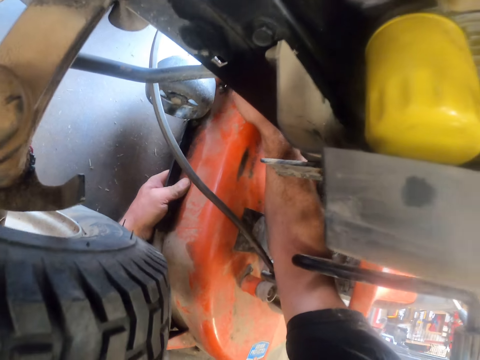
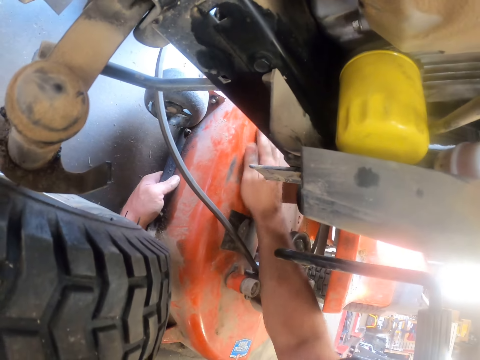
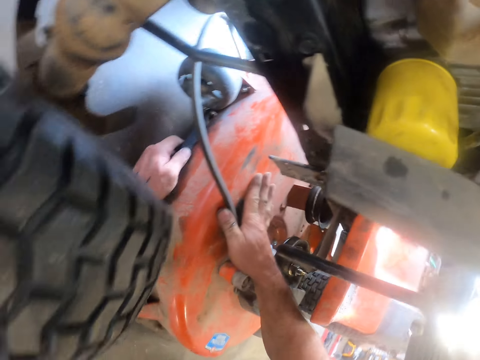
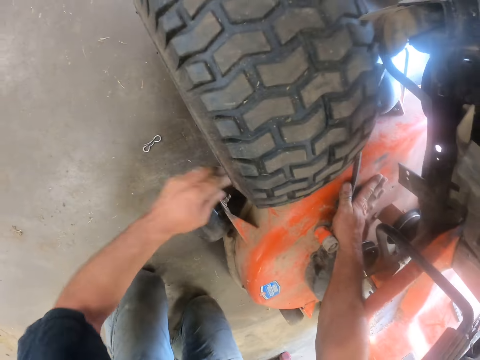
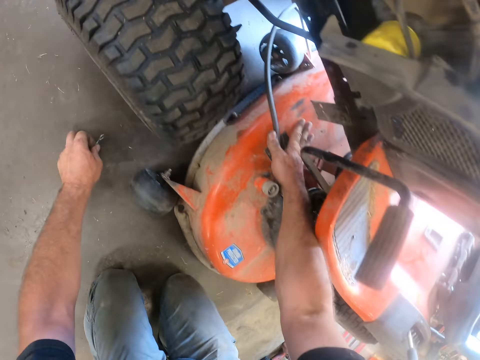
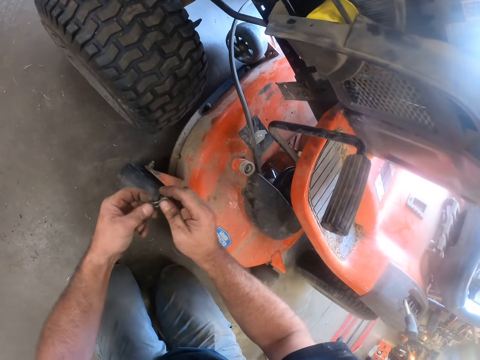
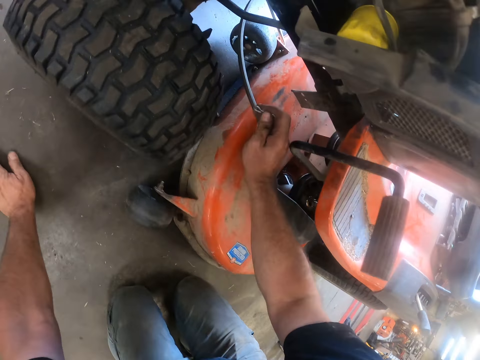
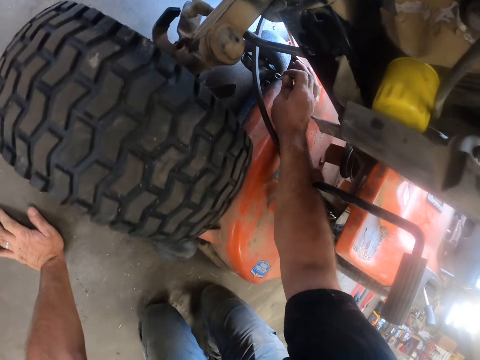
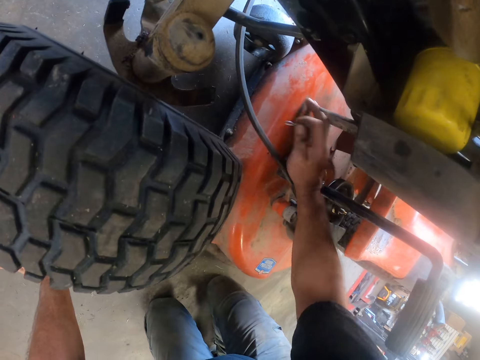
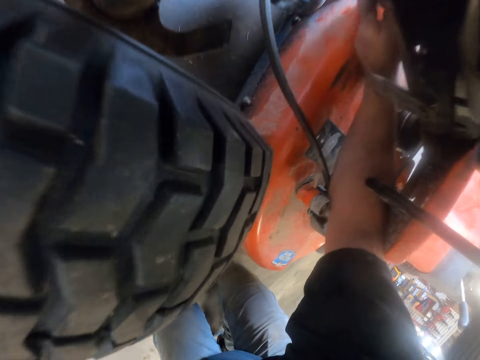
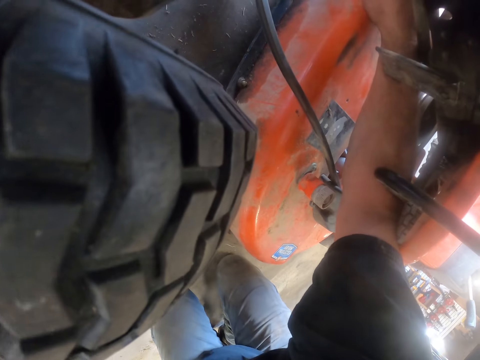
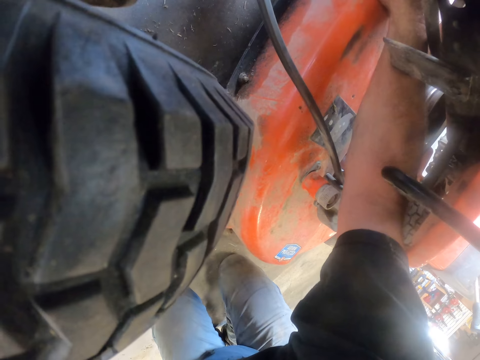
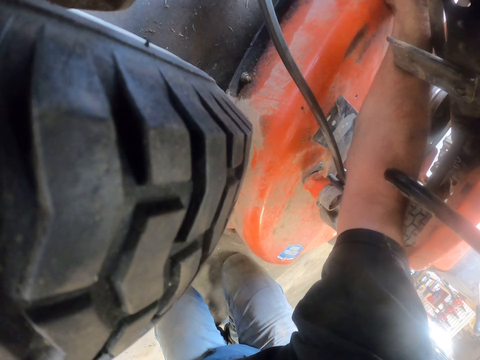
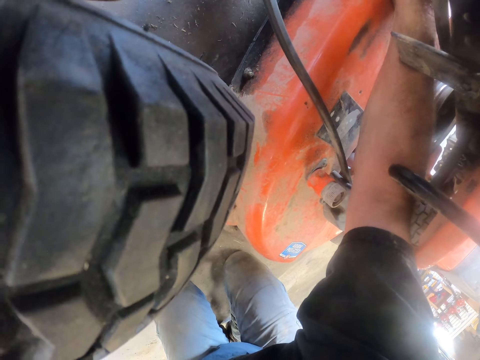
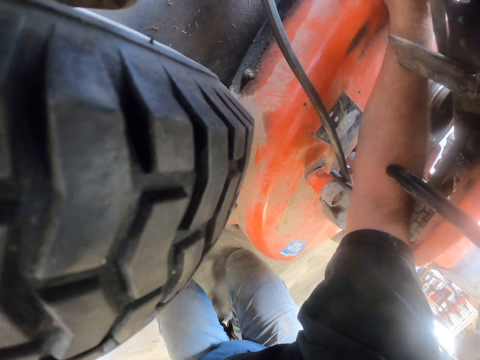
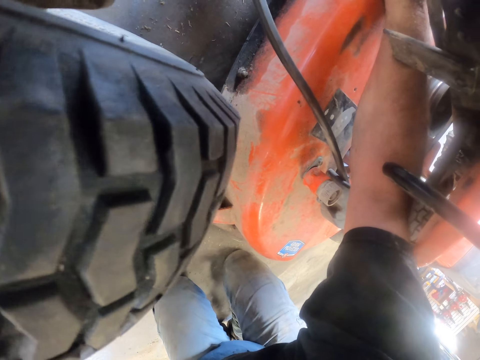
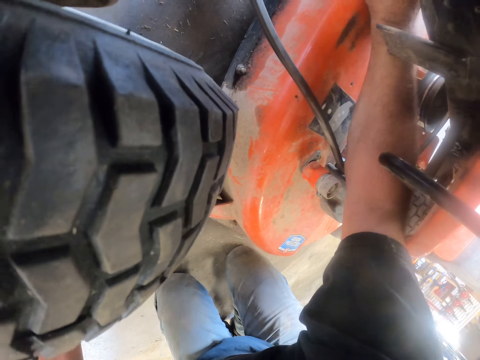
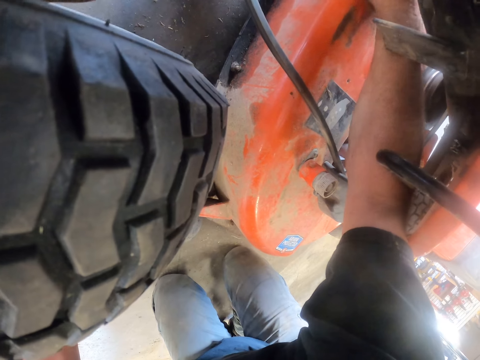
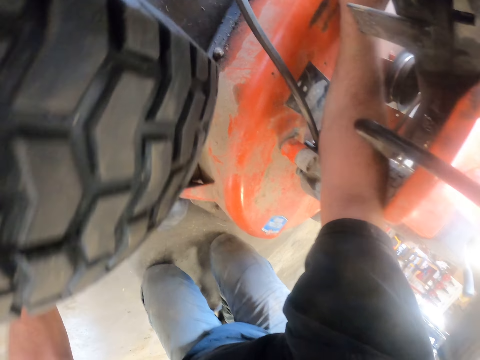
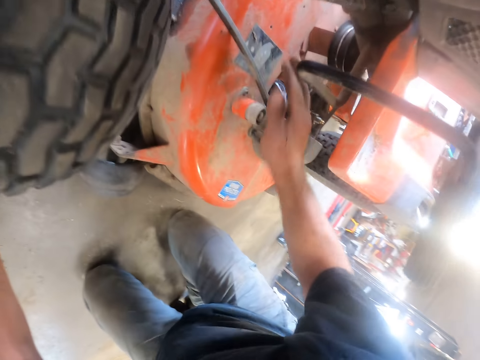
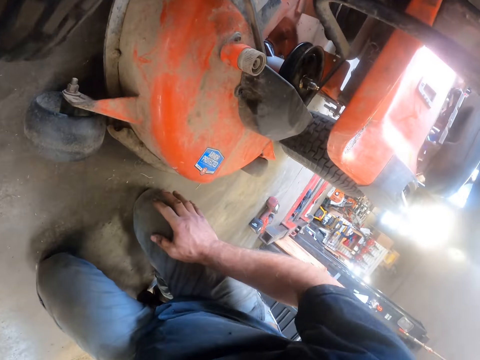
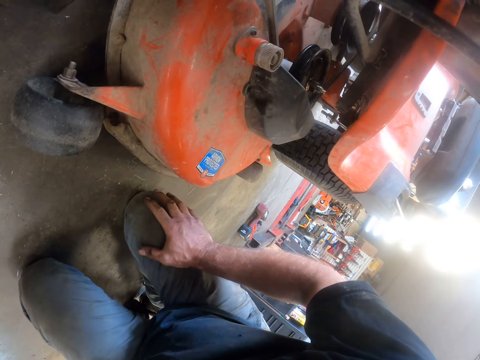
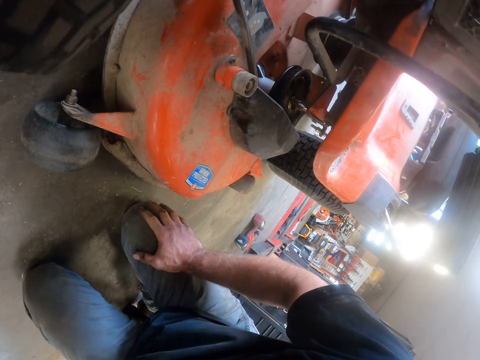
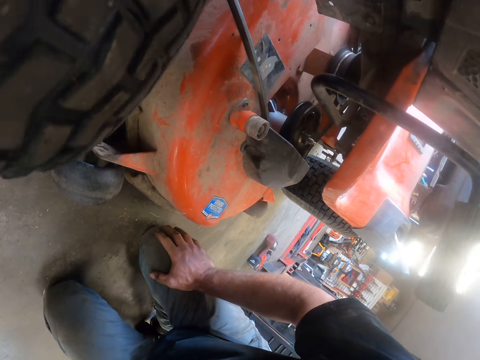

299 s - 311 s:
The camera wearer moves a hand on the deck assembly. They swing a hand. They pick up a metallic clip. They swing a hand. They move the metallic clip to the right hand. They swing a hand. They fix the clip on the deck assembly. They swing a hand. They lean a hand on the knee.

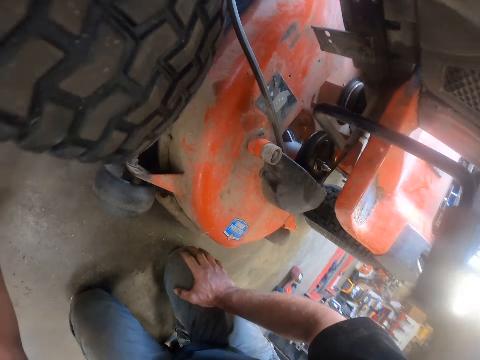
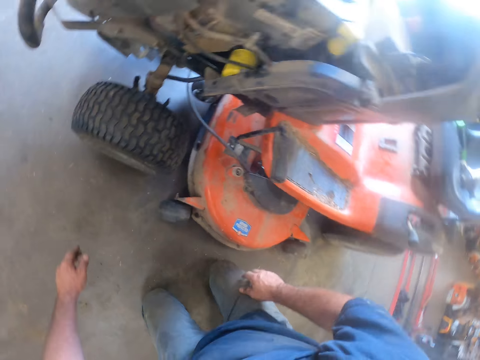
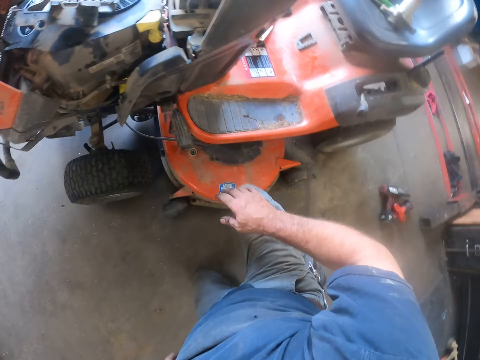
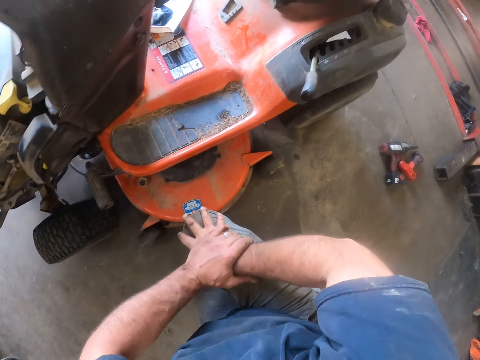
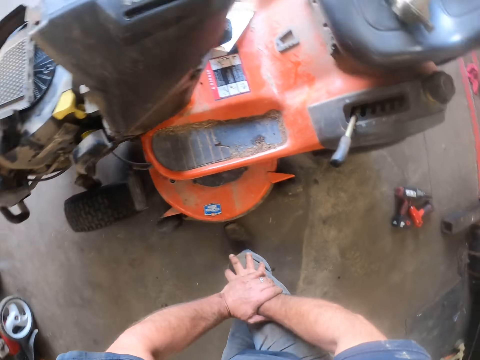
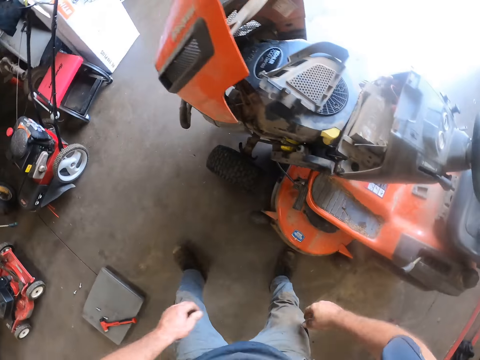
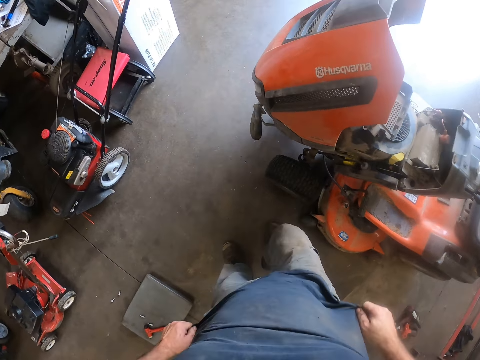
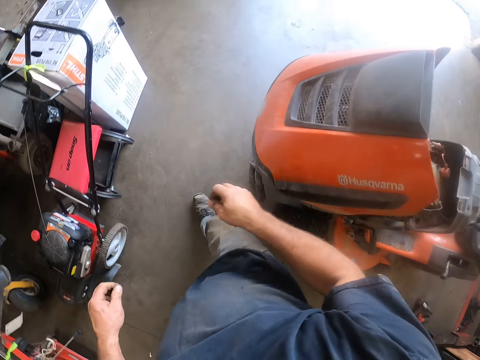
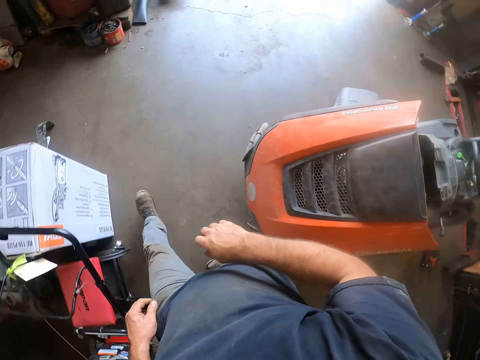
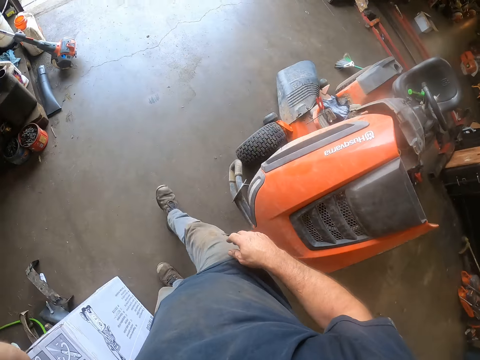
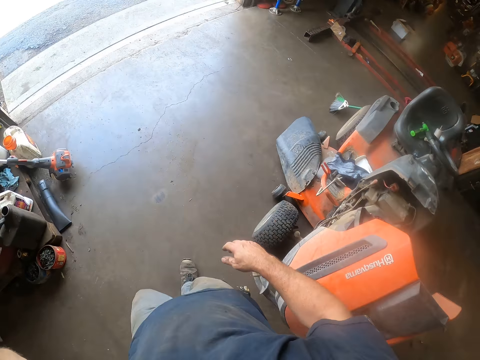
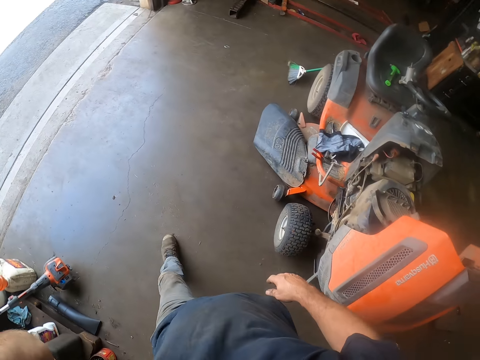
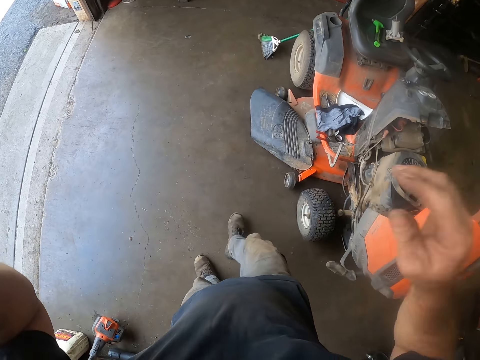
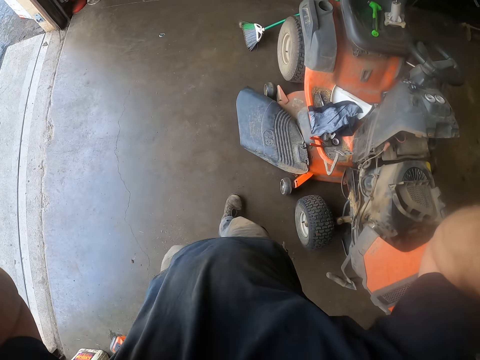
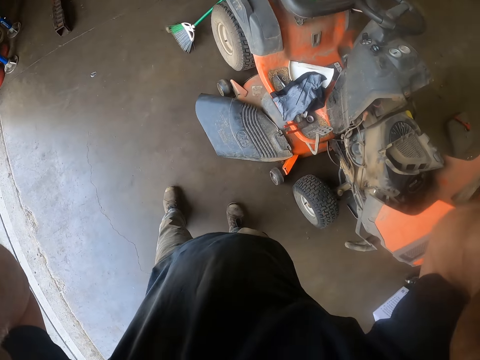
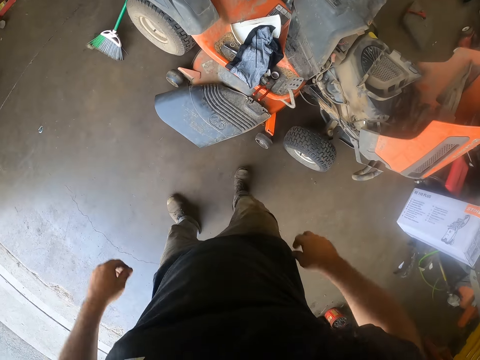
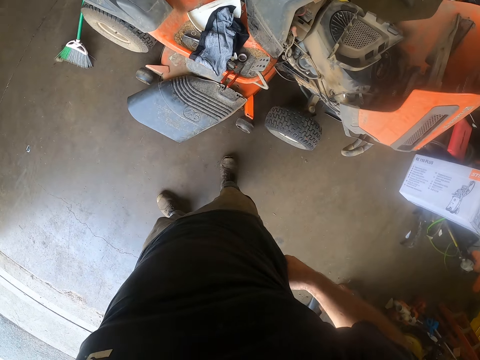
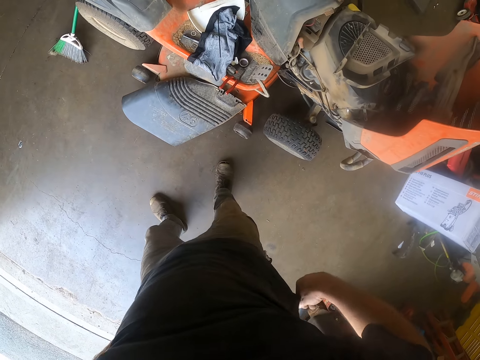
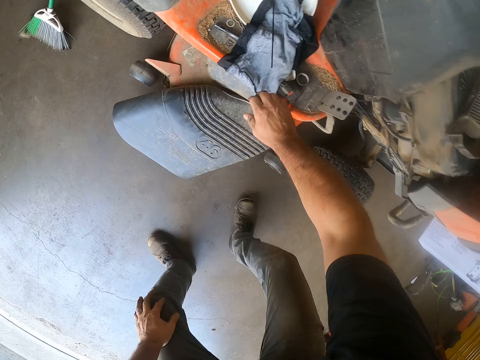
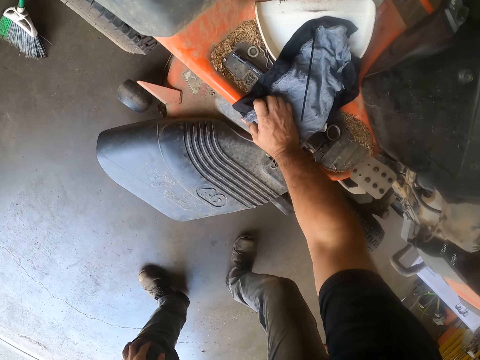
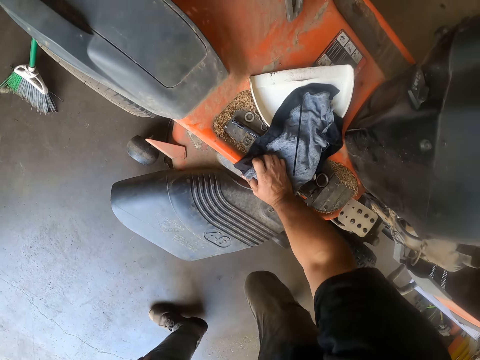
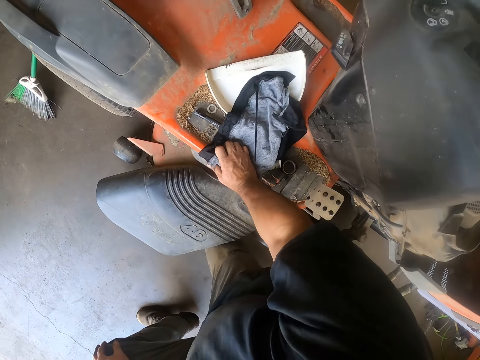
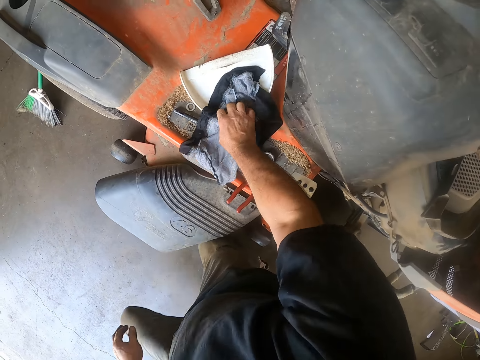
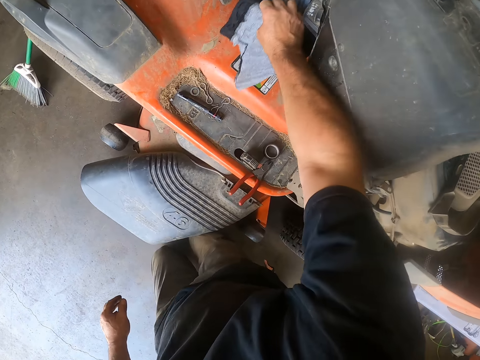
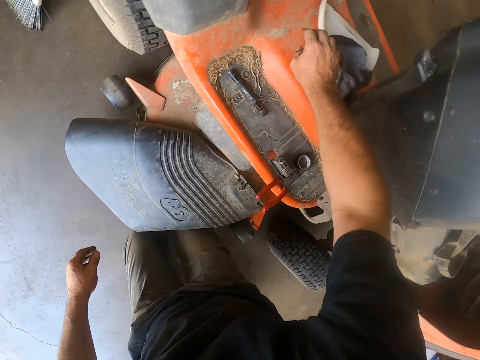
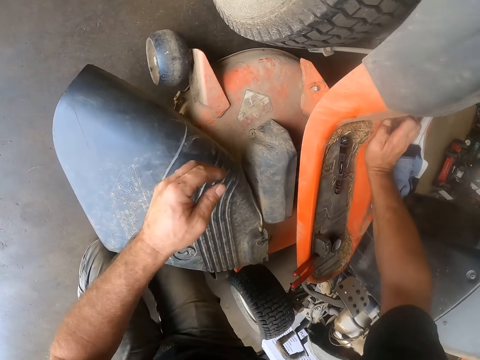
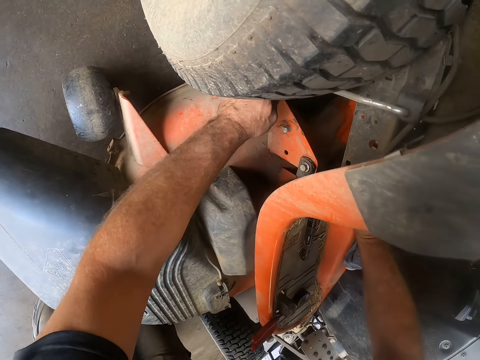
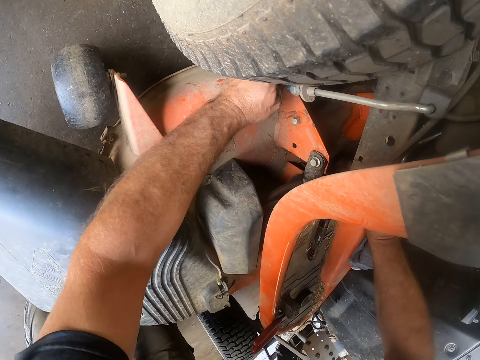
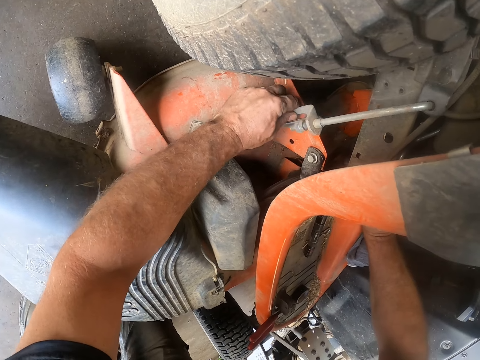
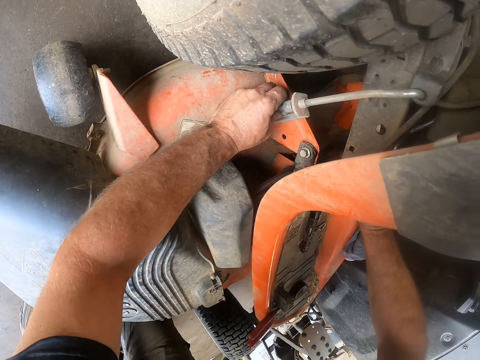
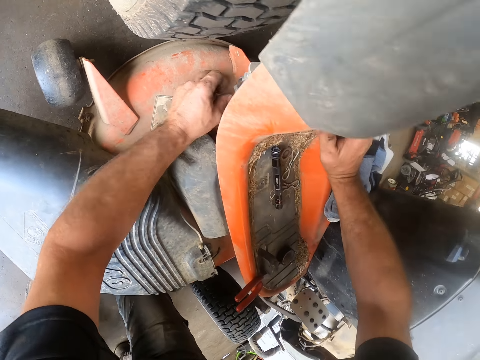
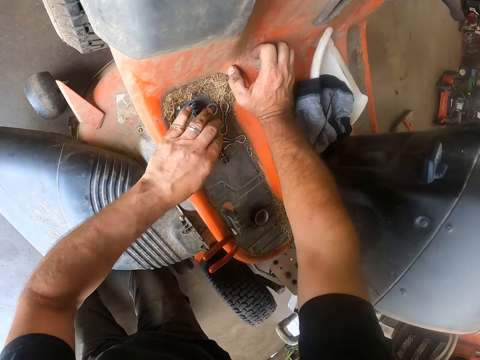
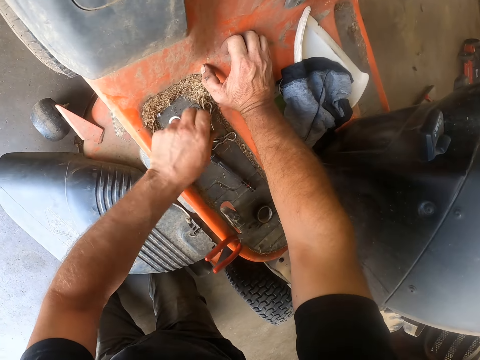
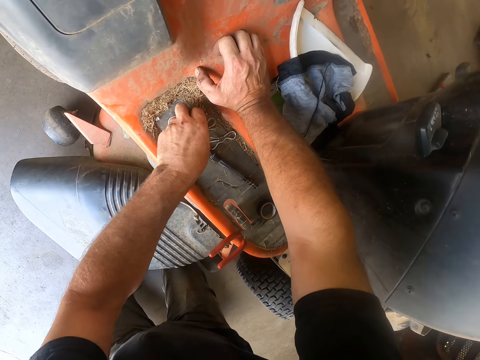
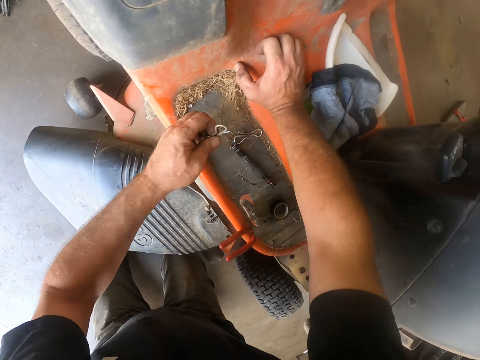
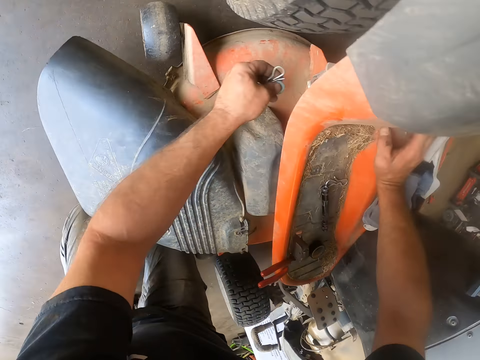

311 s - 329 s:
The camera wearer swings a hand. They move the right hand. They lean a hand on the knee. They stand upright. They swing a hand. They walk around the riding lawn mower. They swing a hand. They touch something. They touch the face. They swing a hand. They swing a hand. They touch the shirt. They swing a hand. They lean a hand on the riding lawn mower. They swing a hand. They move a rag or cloth on the riding lawn mower. They drop the cloth. They swing a hand. They lean a hand on the riding lawn mower. They adjust a cord. They touch the transmission. They swing a hand. They pick up a metallic clip and a washer. They swing a hand.
